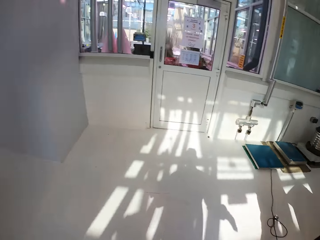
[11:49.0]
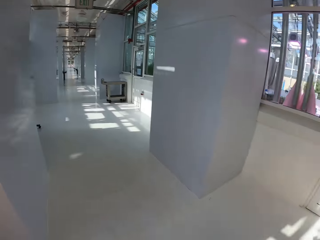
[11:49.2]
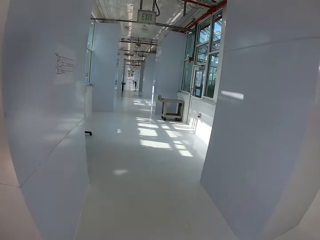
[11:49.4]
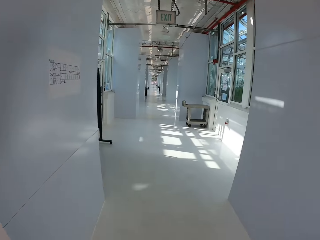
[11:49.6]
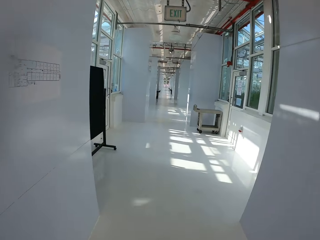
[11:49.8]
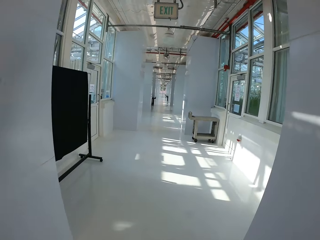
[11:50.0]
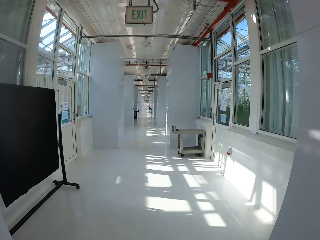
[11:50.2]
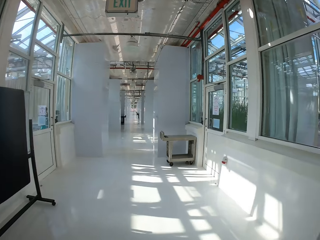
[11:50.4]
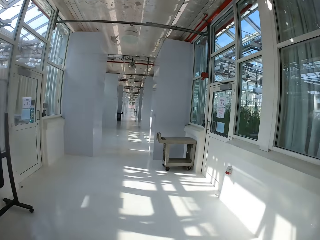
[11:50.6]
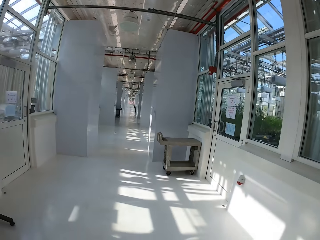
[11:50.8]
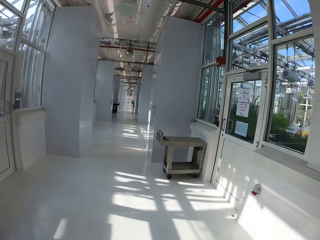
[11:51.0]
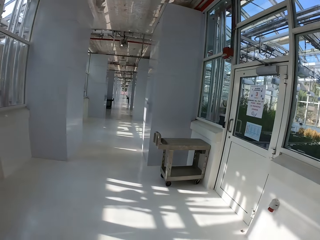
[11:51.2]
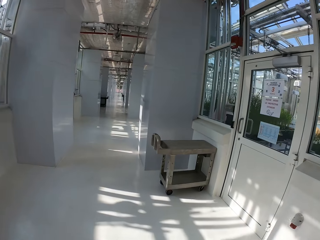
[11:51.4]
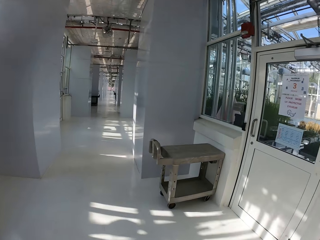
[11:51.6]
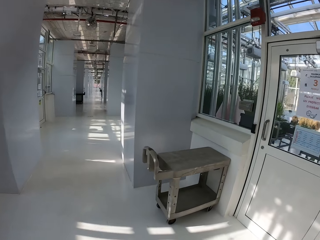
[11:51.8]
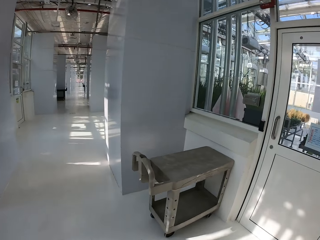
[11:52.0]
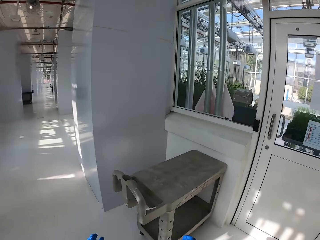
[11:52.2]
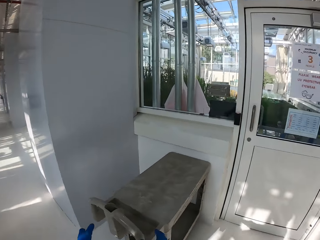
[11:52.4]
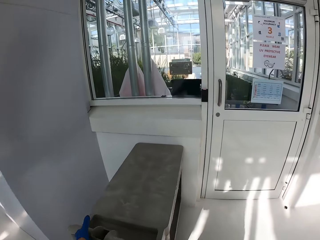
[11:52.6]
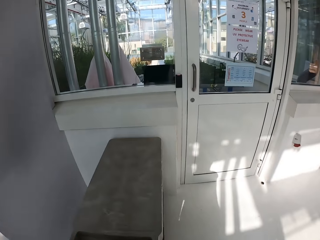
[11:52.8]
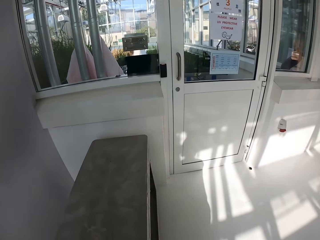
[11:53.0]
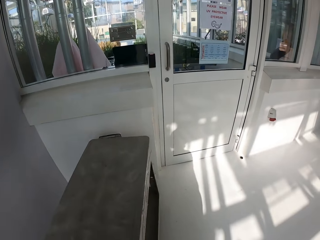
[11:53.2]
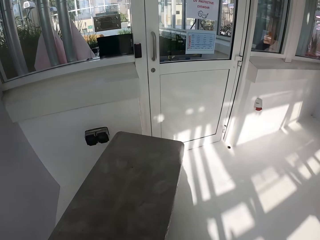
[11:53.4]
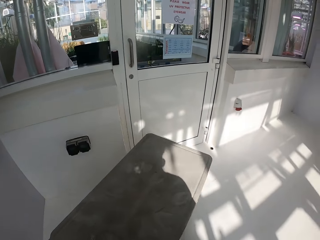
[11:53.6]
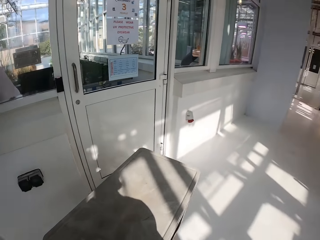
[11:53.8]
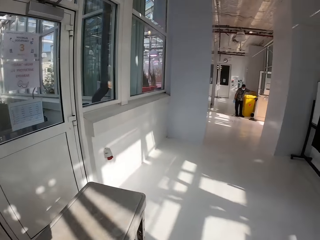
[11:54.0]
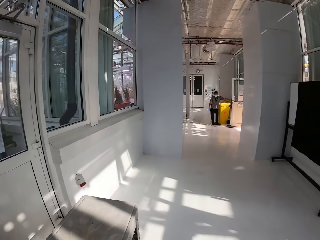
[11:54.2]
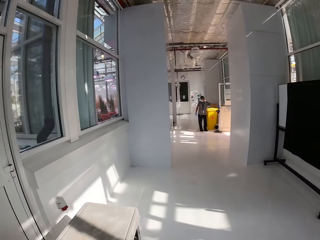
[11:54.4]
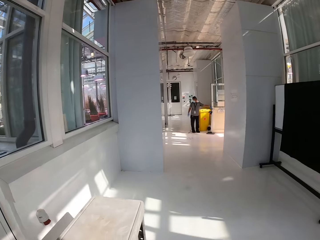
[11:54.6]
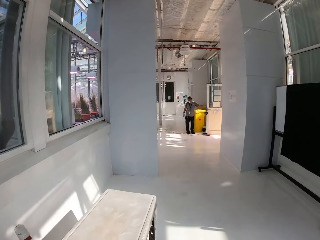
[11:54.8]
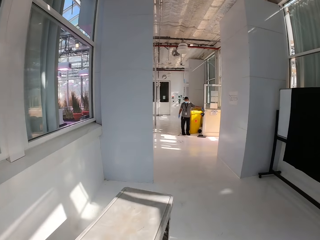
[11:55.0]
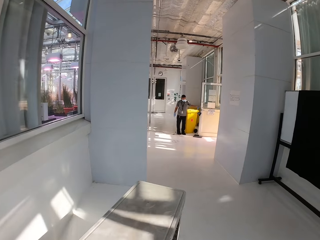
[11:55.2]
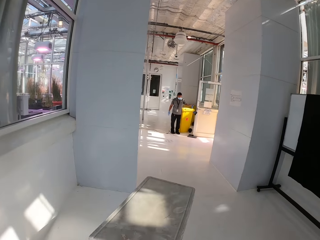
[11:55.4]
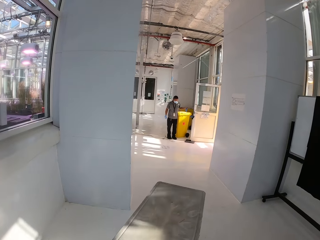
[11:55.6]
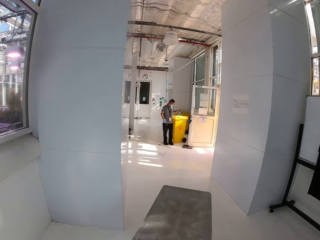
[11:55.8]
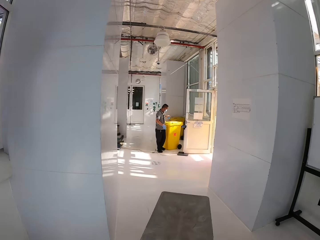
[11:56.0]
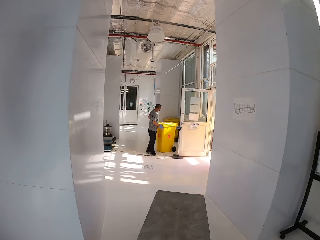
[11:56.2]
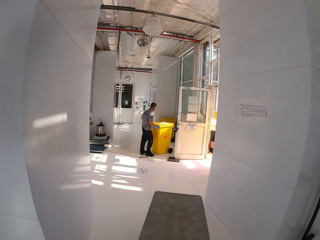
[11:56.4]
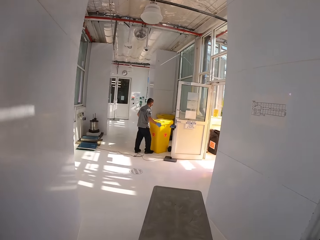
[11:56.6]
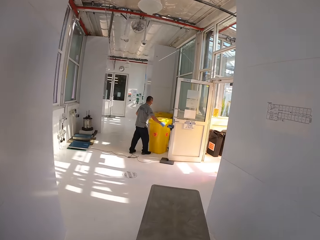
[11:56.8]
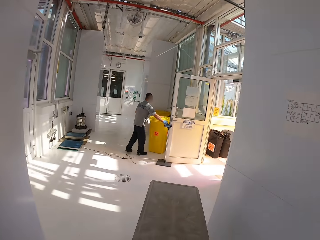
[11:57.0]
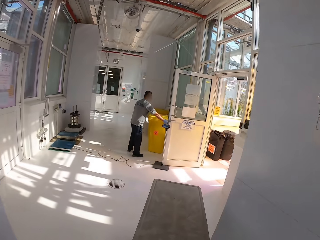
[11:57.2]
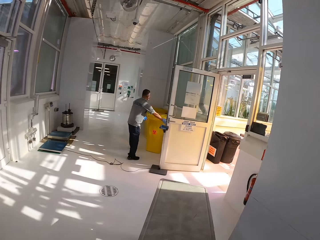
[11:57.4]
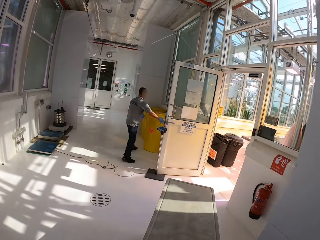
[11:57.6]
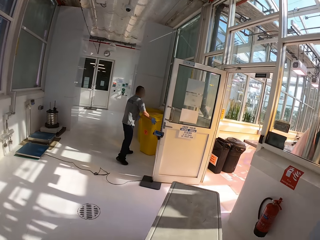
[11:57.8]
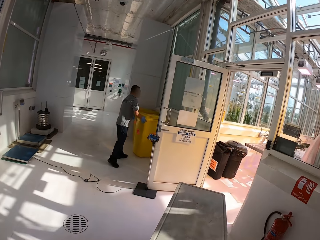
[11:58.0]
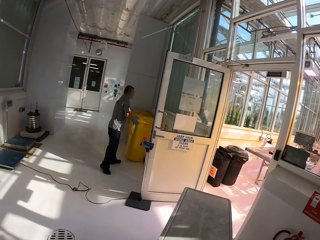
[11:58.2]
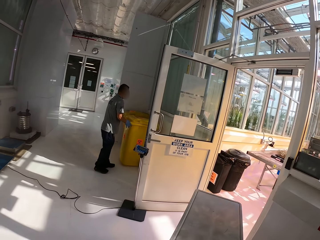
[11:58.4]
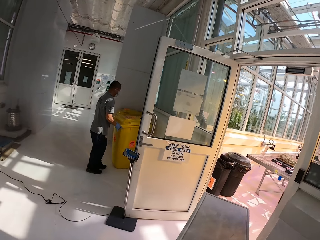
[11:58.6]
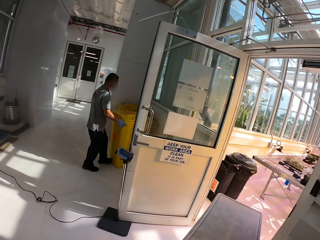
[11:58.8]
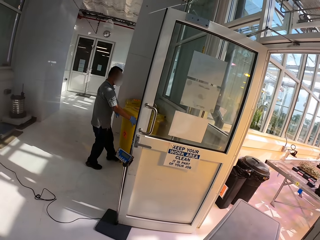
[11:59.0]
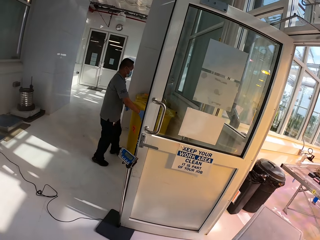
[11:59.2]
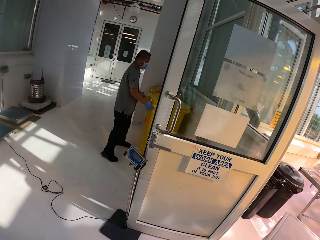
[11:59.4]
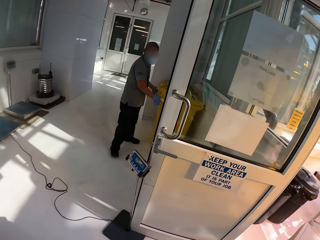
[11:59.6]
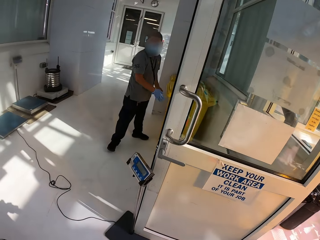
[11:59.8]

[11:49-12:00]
A man puts the weighing scale by the door. The camera wearer walks to a trolley. They are walking around. They are pushing the bench outside. The man moves the trash bin.

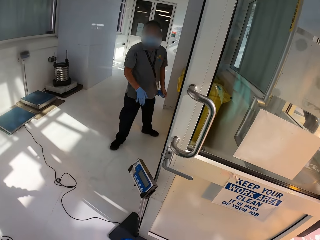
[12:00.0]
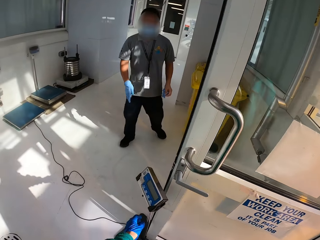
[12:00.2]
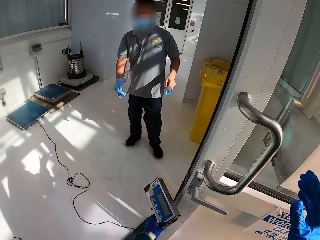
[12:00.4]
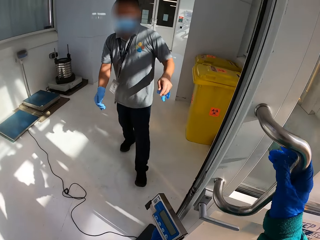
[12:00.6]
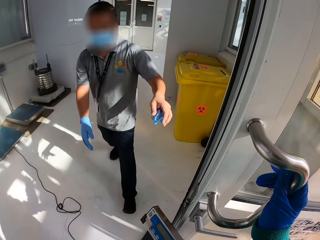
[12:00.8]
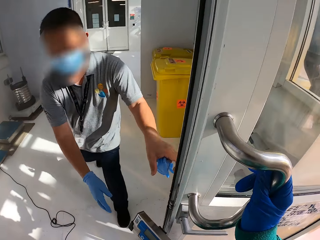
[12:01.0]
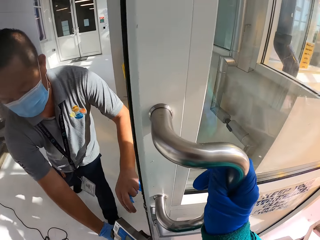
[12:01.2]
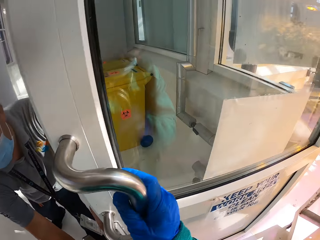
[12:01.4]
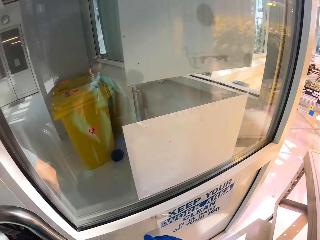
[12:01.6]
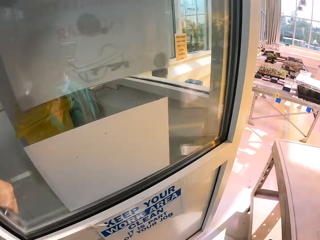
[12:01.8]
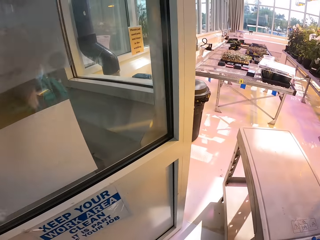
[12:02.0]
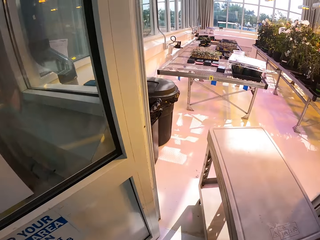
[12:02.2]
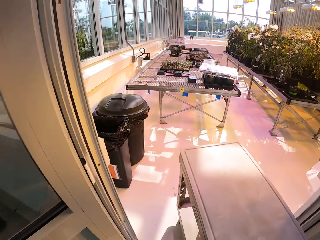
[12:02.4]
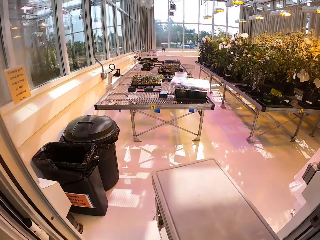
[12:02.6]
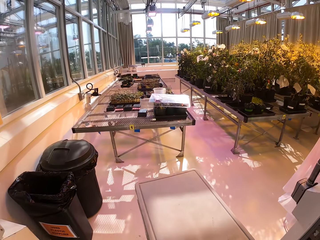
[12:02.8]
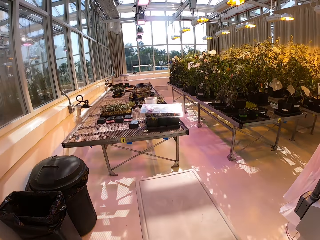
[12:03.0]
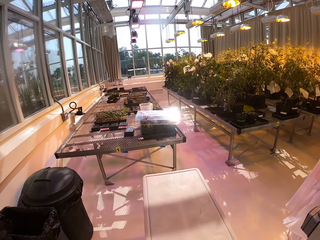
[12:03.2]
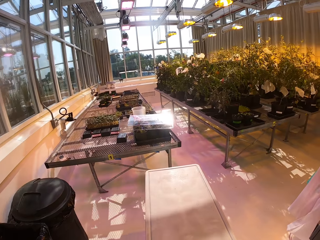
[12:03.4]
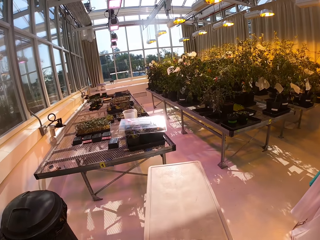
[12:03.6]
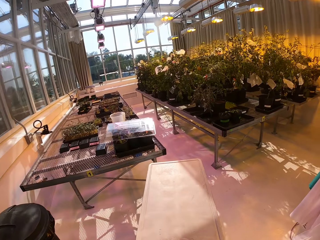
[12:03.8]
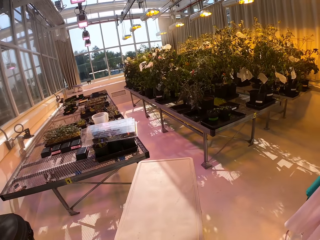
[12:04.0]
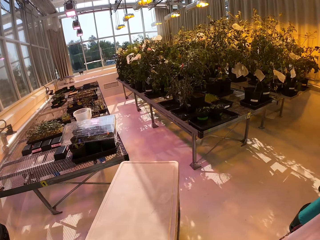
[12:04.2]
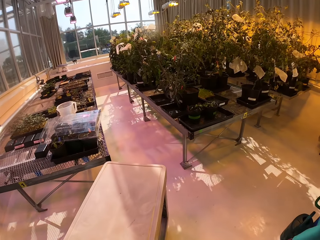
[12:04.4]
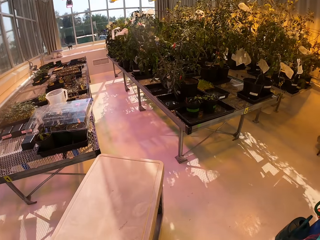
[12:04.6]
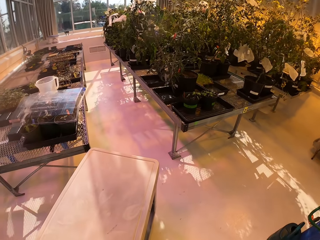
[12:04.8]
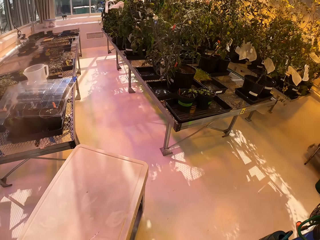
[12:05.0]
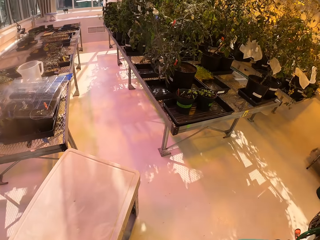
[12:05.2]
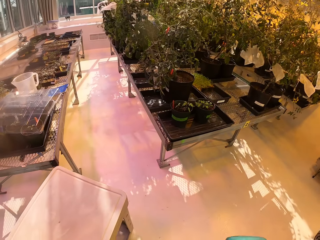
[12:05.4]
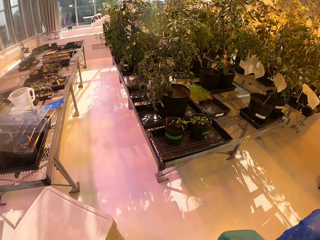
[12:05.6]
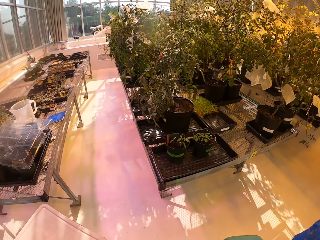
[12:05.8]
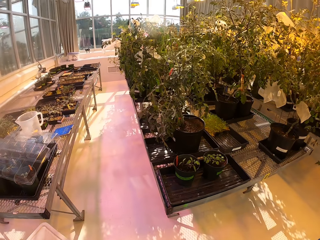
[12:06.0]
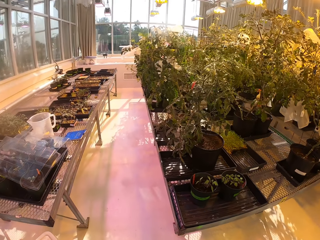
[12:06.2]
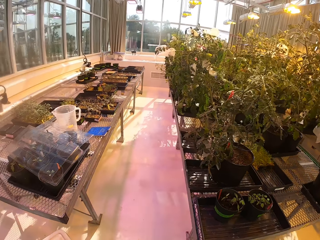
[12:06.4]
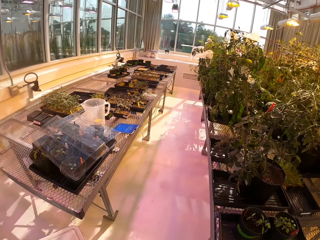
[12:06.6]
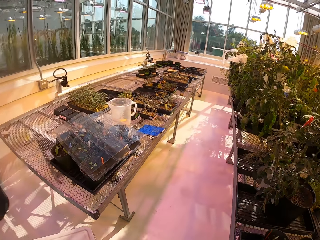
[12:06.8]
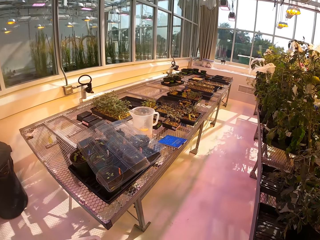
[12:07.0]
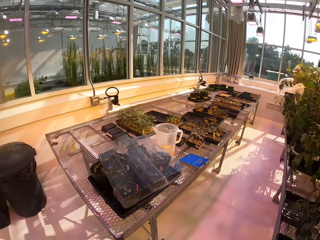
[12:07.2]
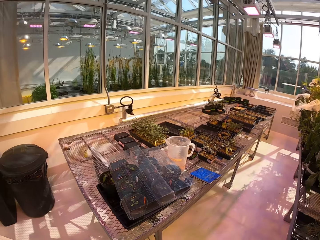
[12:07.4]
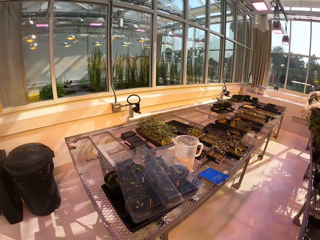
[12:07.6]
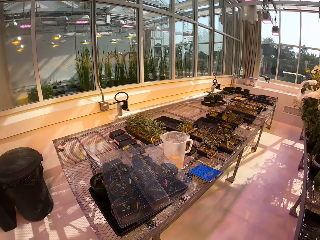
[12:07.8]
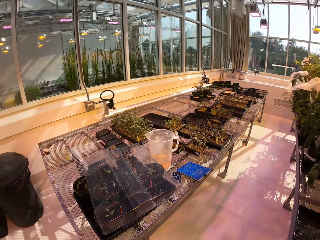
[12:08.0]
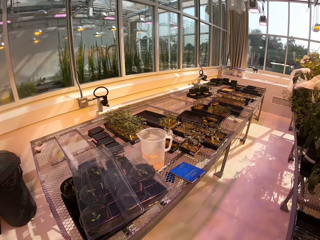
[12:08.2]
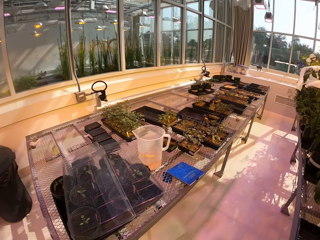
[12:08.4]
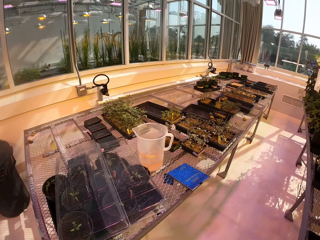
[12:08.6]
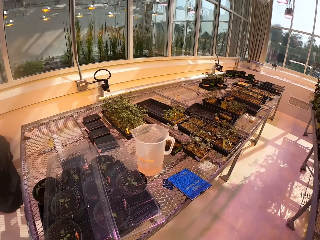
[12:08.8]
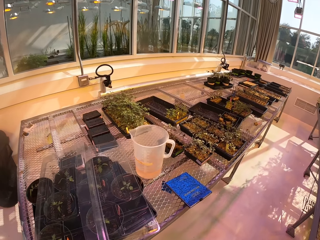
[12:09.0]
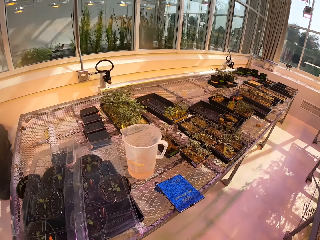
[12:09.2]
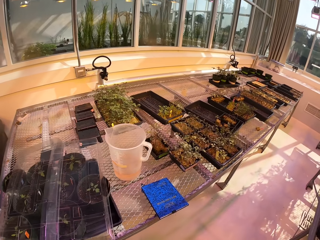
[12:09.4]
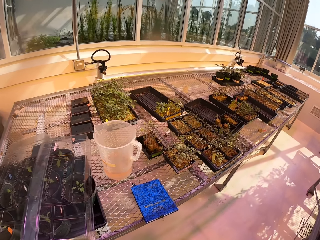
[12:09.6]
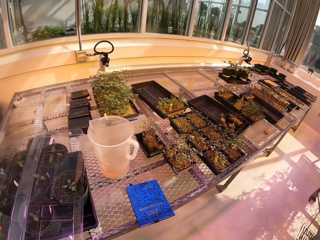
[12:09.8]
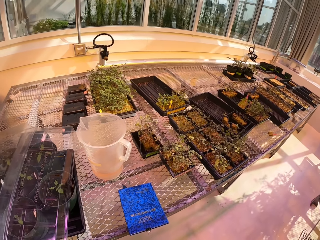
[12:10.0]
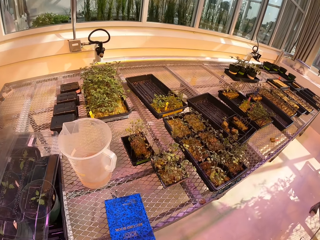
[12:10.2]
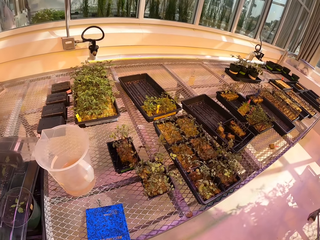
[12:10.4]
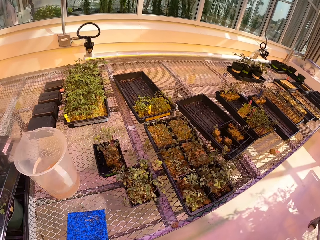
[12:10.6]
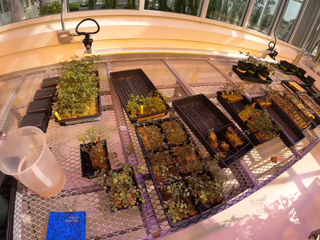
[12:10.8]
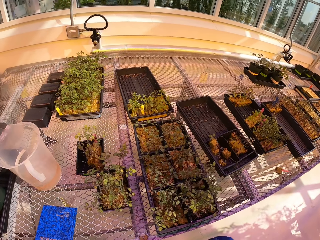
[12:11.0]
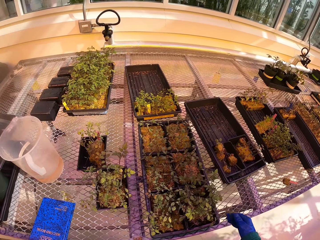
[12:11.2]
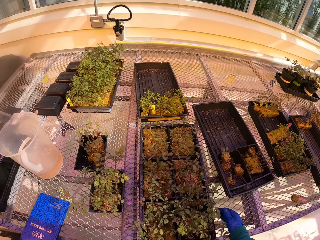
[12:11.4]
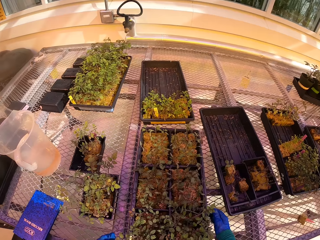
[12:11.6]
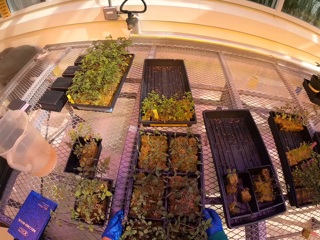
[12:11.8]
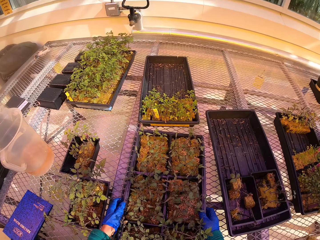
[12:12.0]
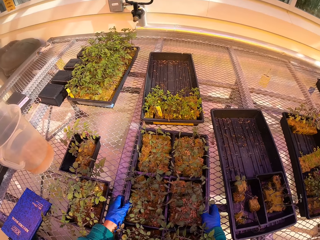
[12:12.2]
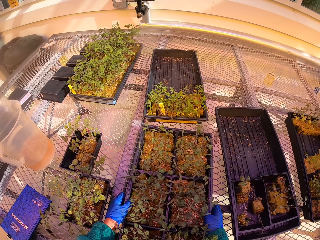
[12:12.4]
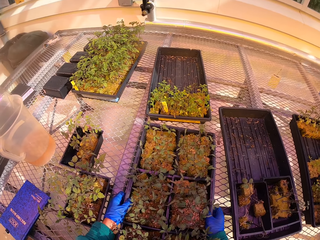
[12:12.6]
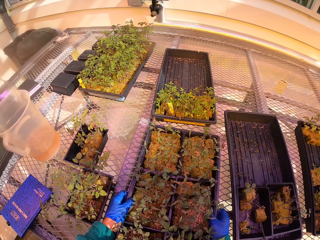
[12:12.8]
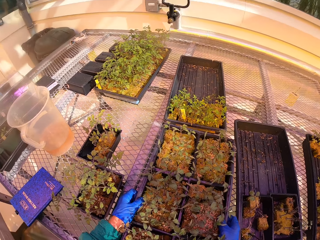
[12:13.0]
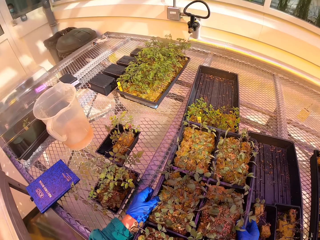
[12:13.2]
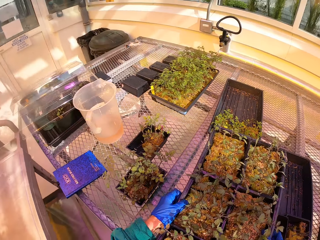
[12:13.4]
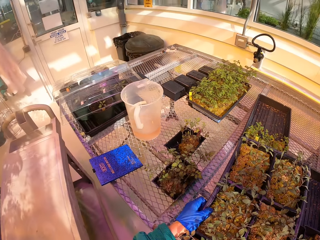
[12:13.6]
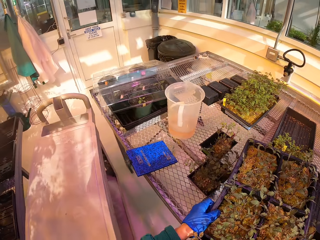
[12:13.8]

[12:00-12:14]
The camera wearer holds the door and the weighing scale. A man holds the door and moves the weighing scale. The camera wearer pushes the trolley. They are walking around. They carry the tray of plants.
